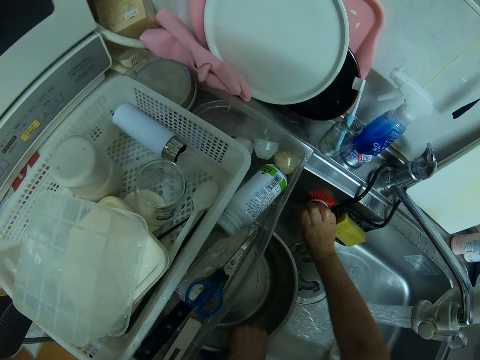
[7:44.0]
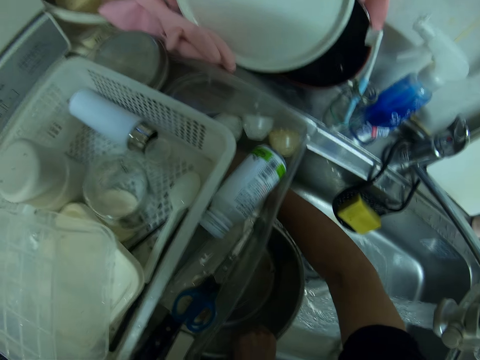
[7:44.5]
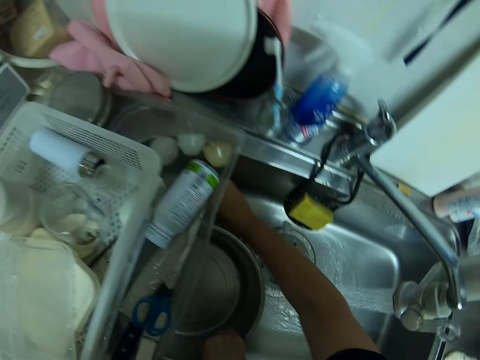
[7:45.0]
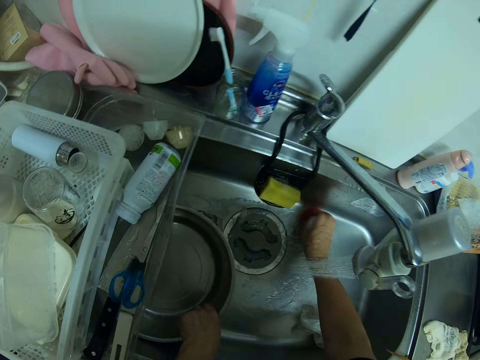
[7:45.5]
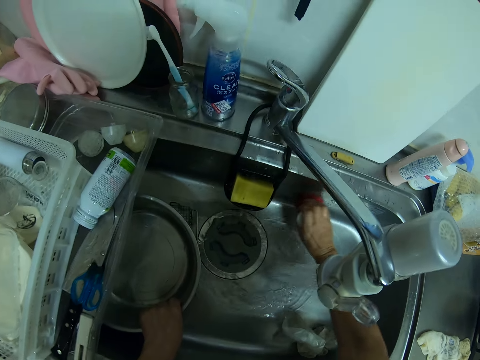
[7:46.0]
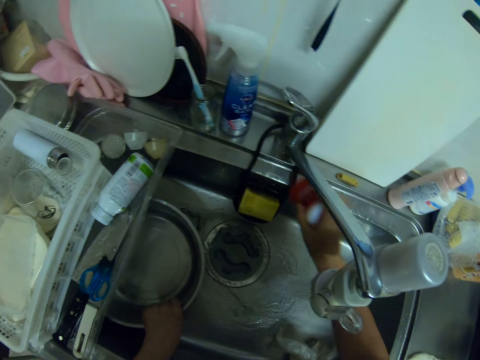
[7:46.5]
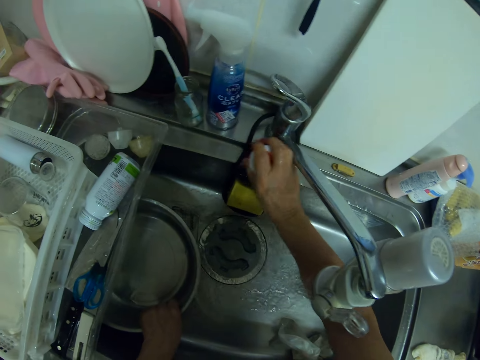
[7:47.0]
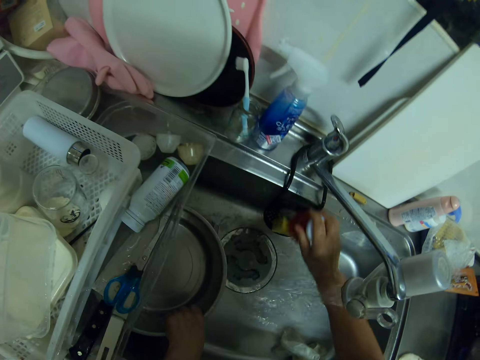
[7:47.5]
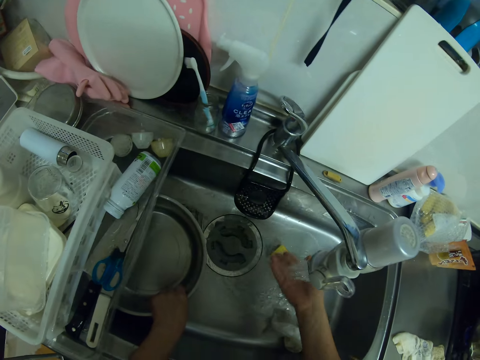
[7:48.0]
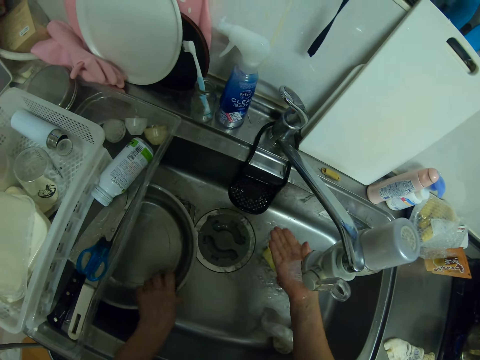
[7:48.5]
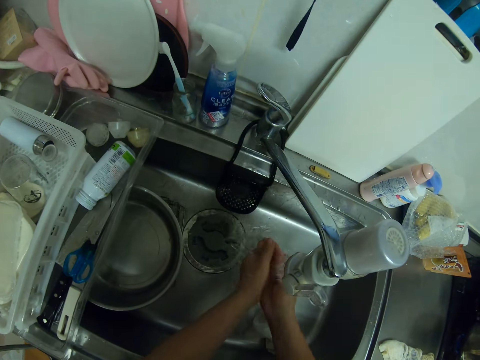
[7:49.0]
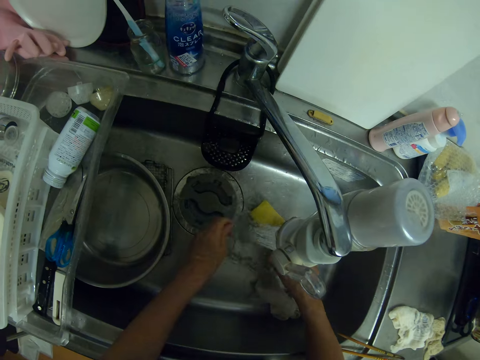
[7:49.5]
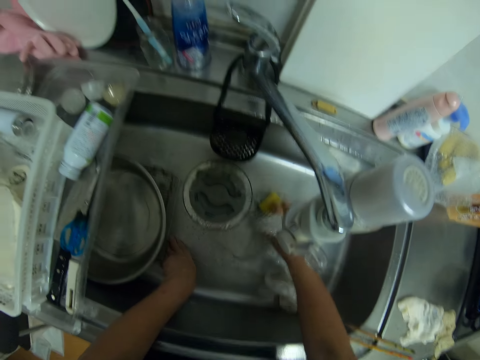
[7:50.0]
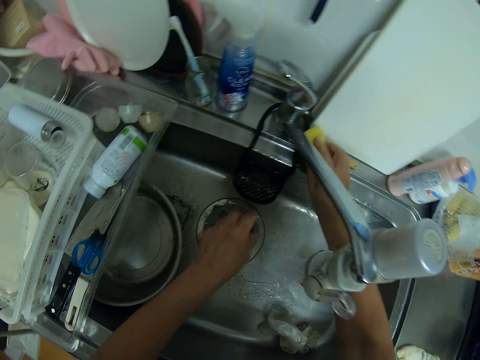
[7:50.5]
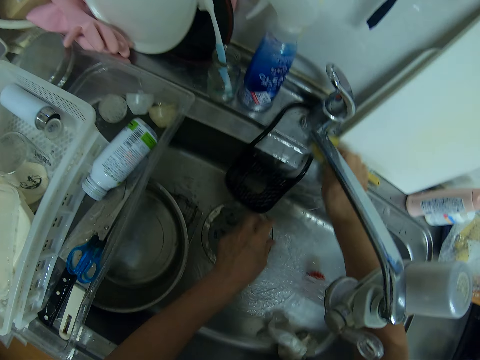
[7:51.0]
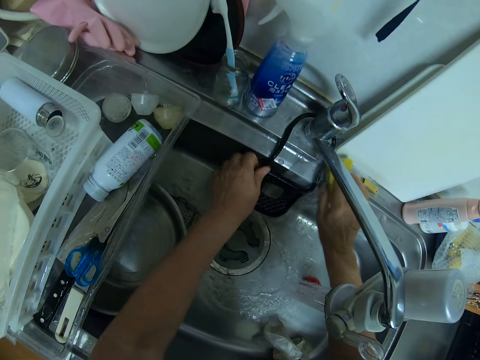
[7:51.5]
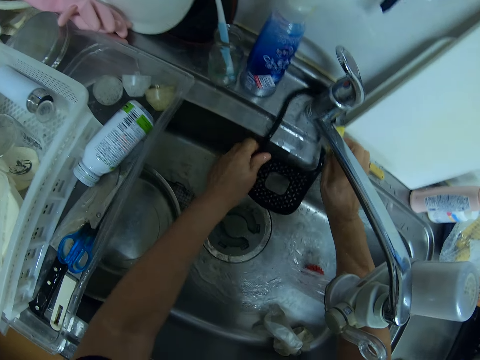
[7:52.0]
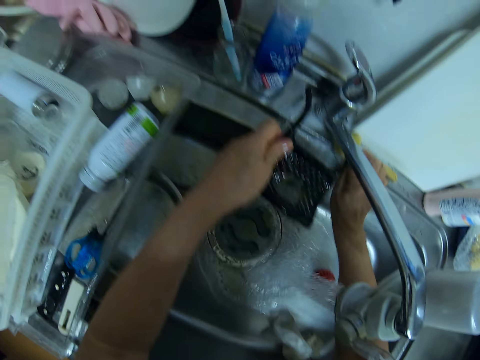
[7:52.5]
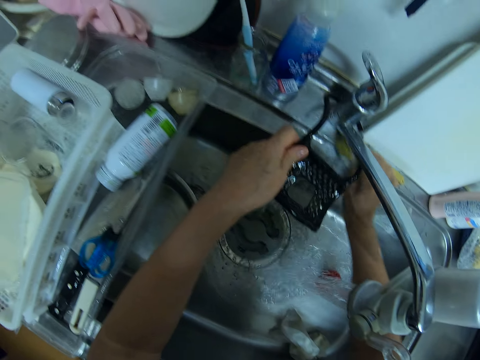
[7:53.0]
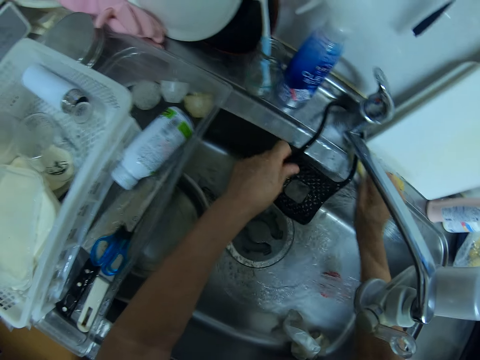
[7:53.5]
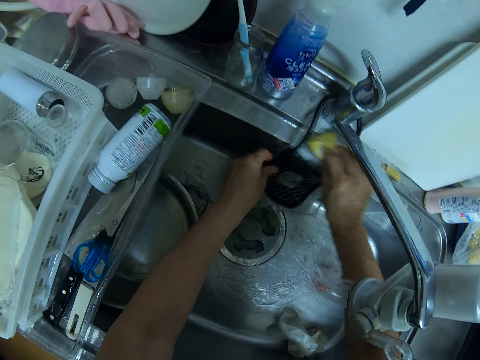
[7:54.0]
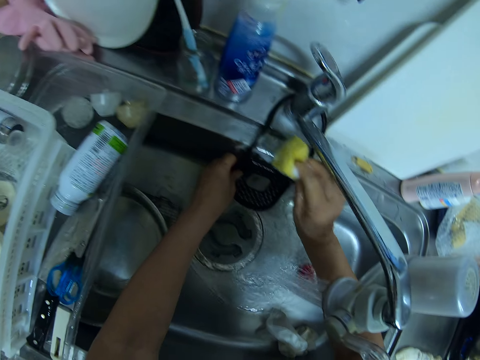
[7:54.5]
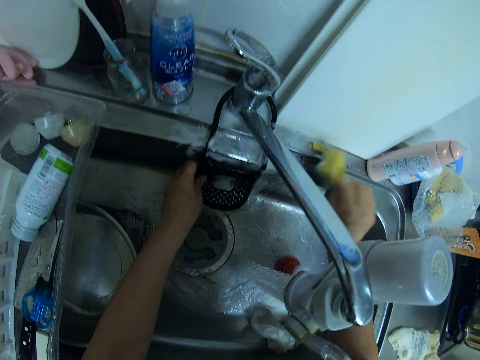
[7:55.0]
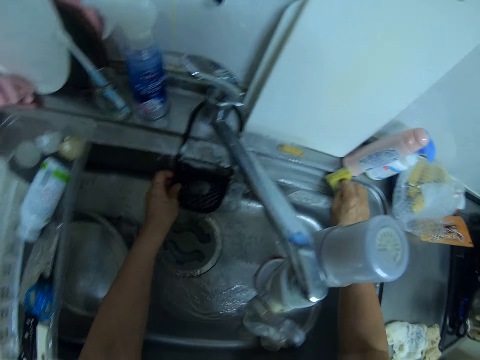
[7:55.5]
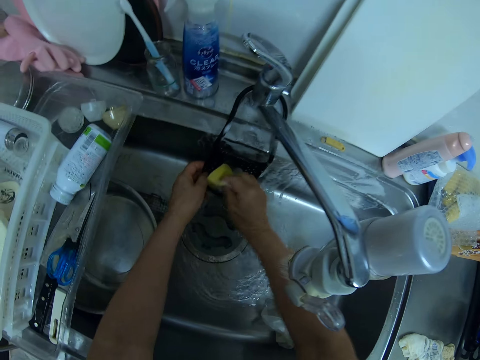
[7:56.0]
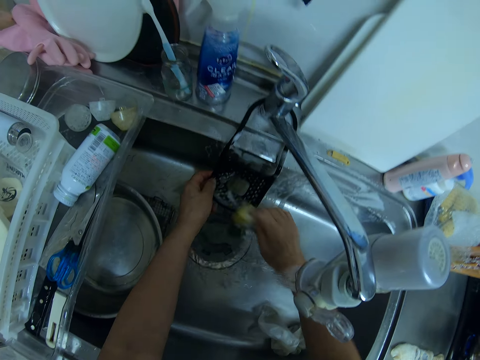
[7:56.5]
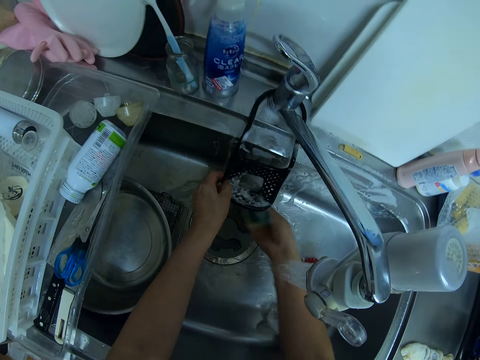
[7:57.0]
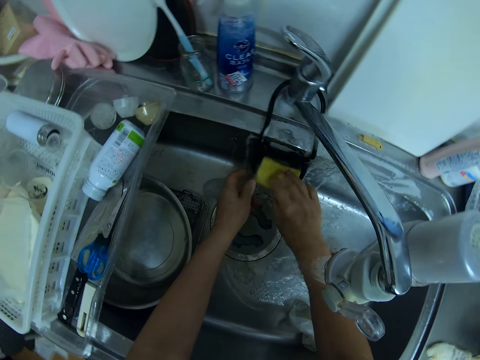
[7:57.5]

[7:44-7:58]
The camera wearer rinses the sponge case in the sink. They wash the sink with a foam. They pick up the scouring pad. They scrub the sink with the scouring pad. They wash the sponge case.

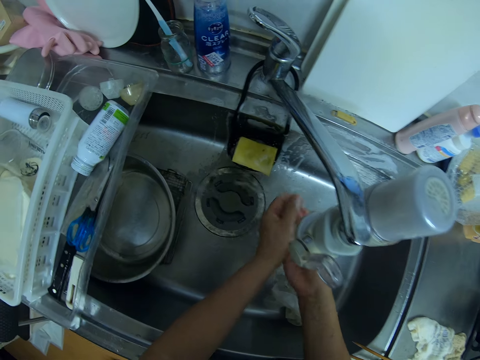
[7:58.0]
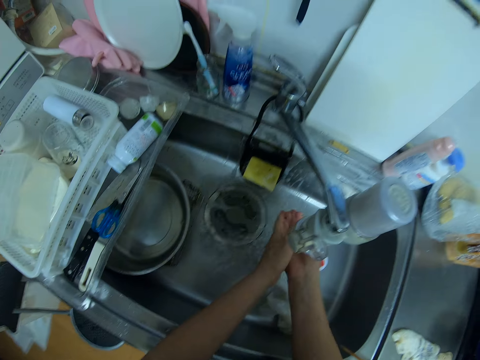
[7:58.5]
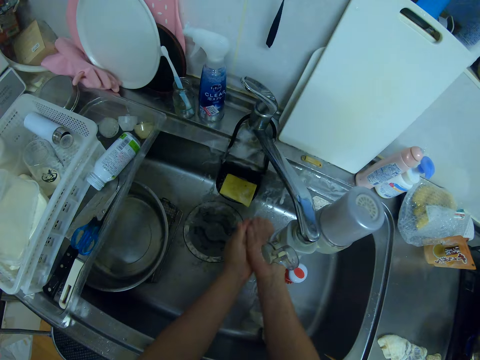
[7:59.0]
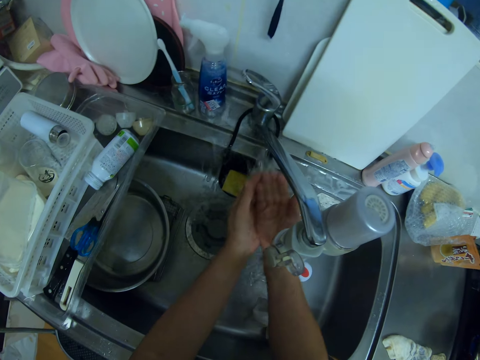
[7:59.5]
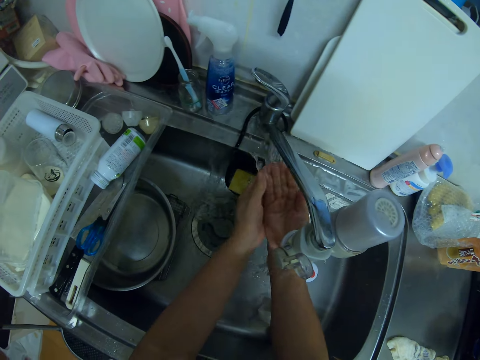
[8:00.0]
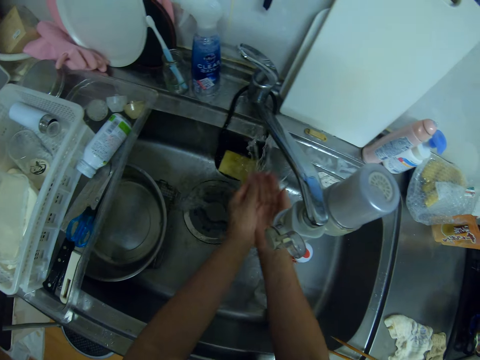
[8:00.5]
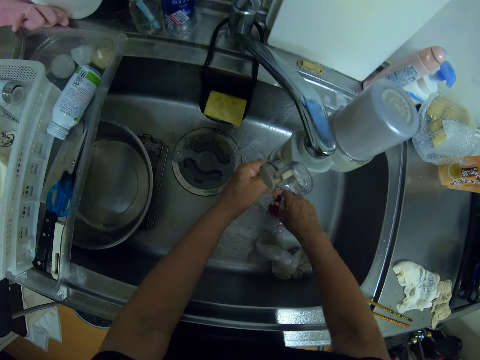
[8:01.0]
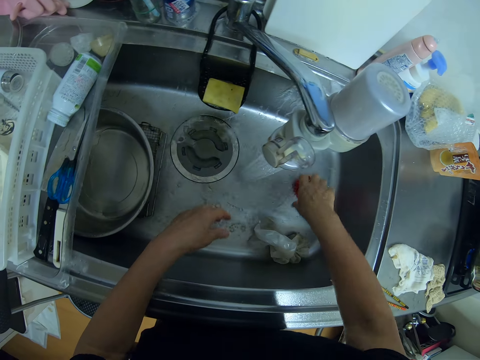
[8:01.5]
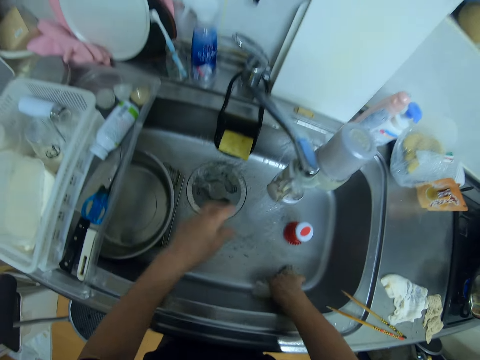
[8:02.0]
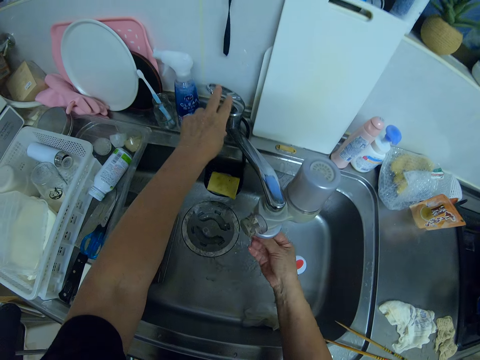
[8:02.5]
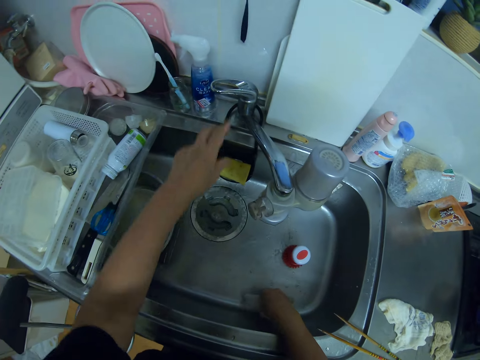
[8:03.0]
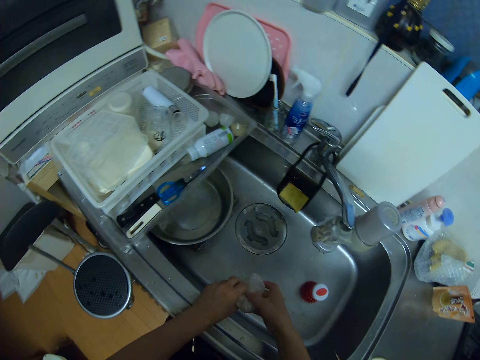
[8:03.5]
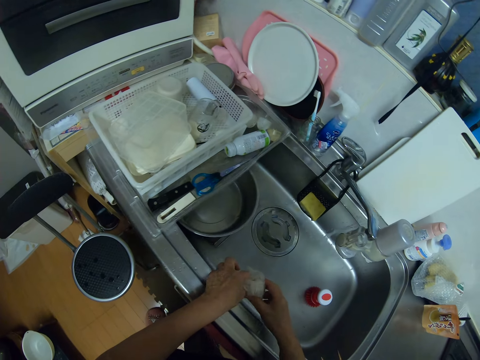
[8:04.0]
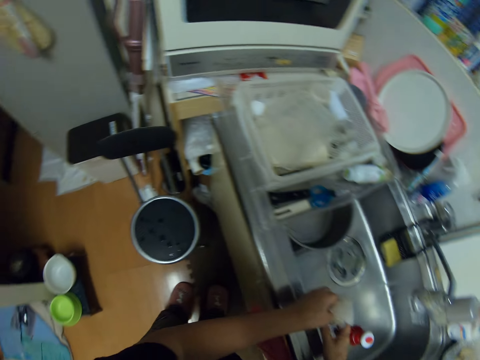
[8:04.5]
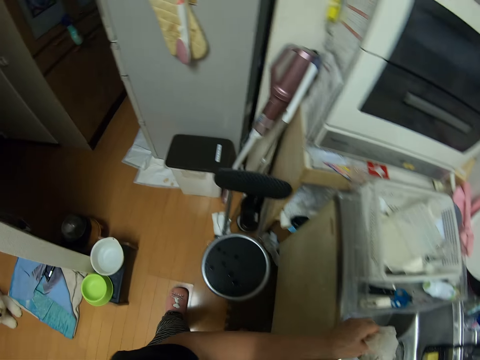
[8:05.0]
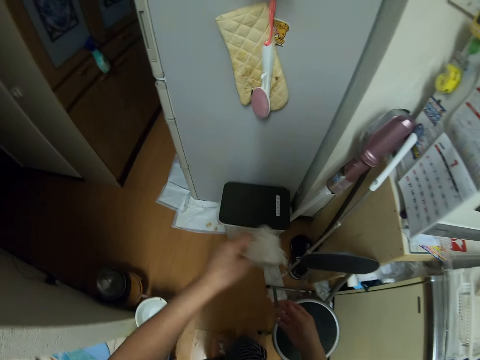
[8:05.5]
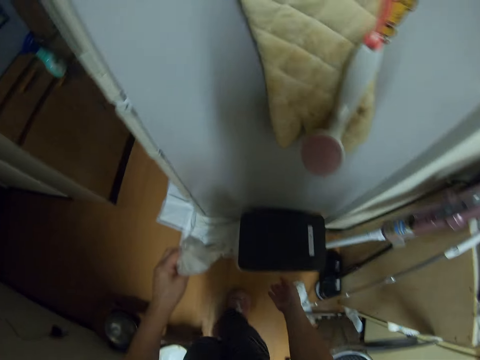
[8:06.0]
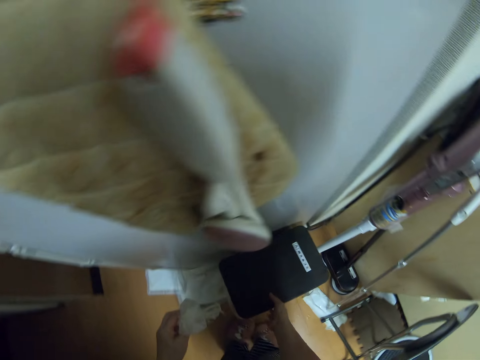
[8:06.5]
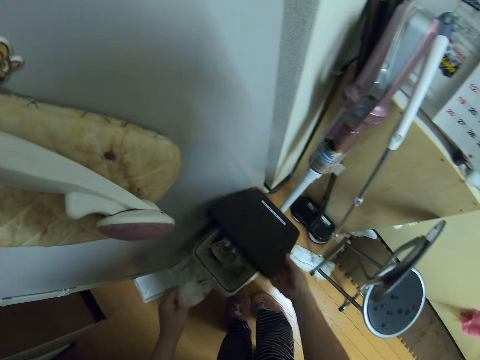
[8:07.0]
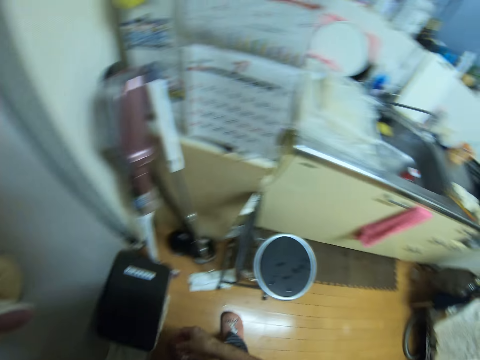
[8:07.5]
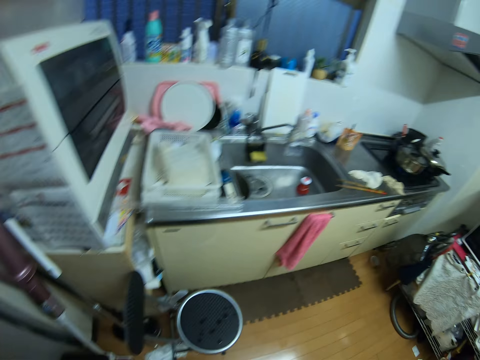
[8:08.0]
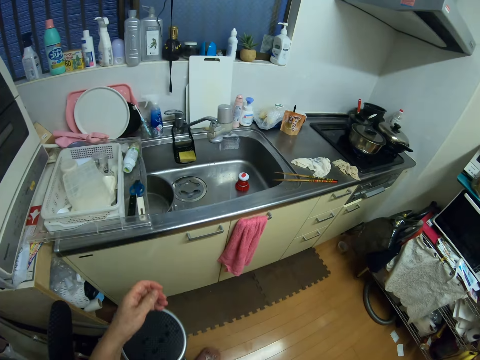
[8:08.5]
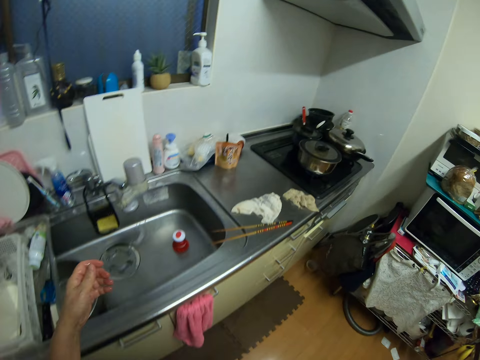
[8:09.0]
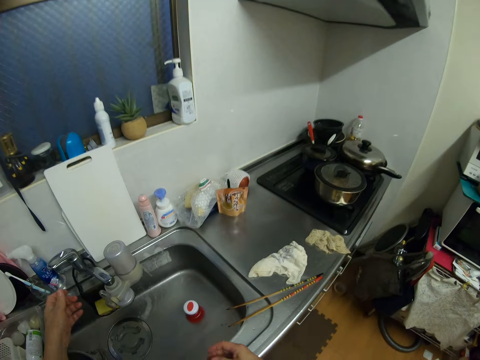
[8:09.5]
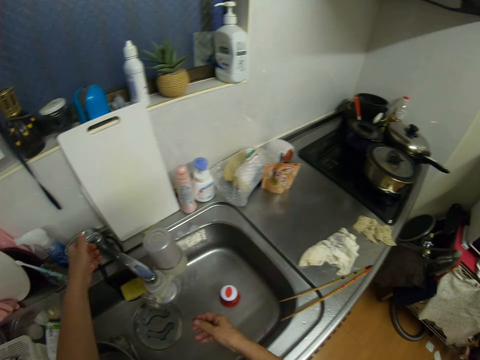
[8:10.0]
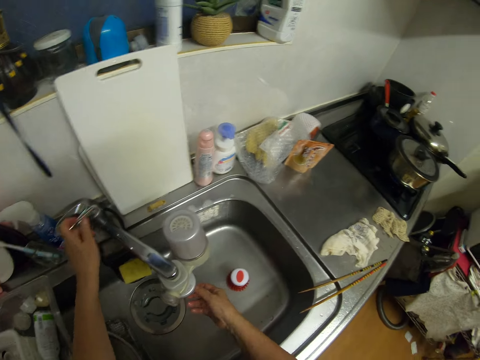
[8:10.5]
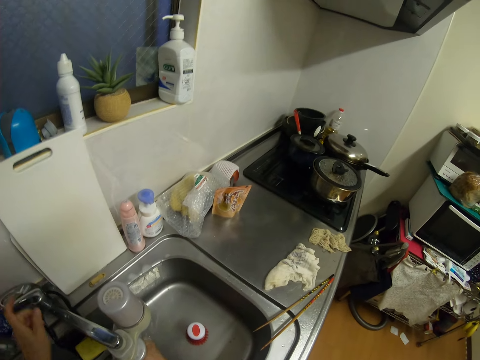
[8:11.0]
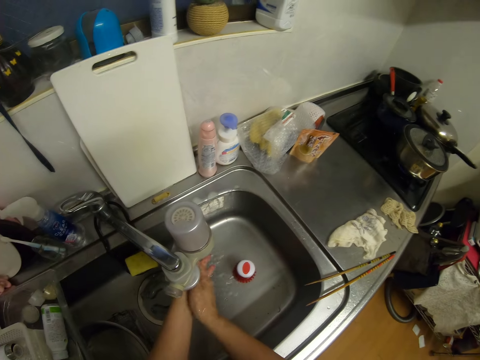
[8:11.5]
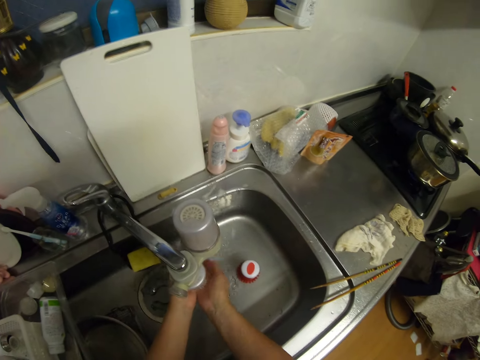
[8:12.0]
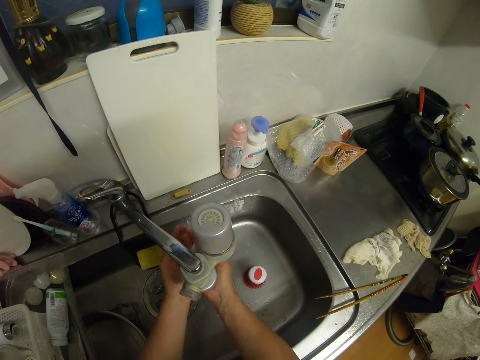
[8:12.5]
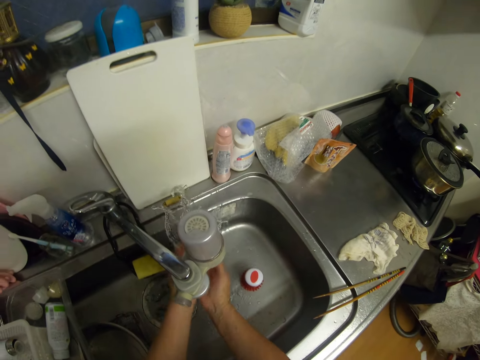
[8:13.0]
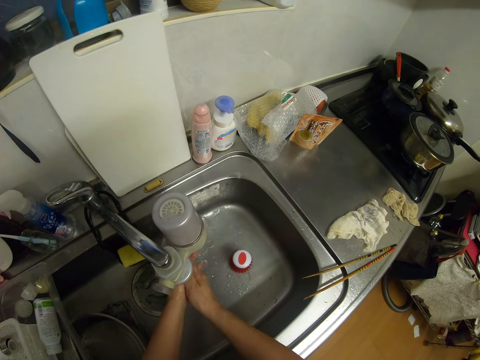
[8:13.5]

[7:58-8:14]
The camera wearer rinses the sink with water. She washes the hands. She sprinkles water on the sink with the hands. She picks up a napkin from the sink. She closes the water tap. She throws the napkin in the dustbin. She walks towards the sink. She opens the water tap. She rinses her hand with the tap water.
